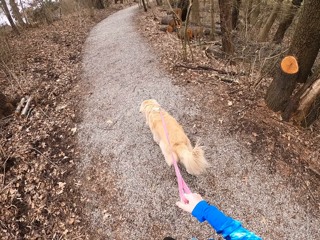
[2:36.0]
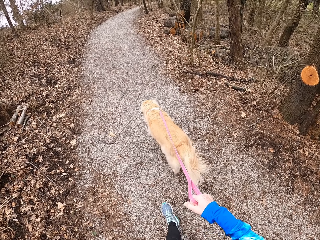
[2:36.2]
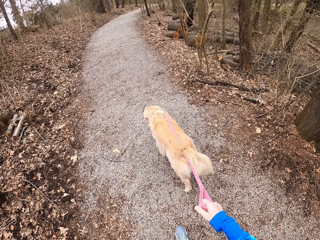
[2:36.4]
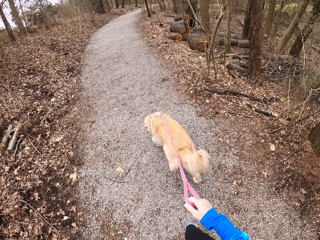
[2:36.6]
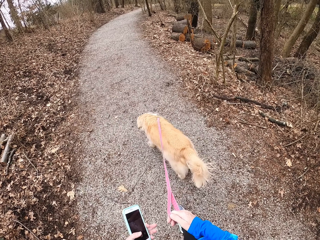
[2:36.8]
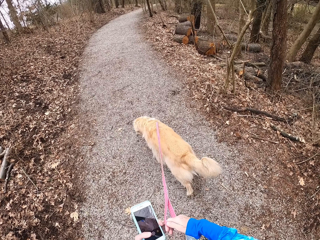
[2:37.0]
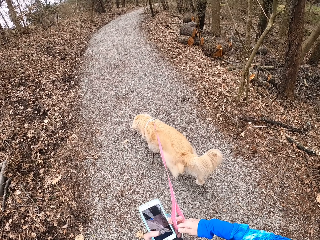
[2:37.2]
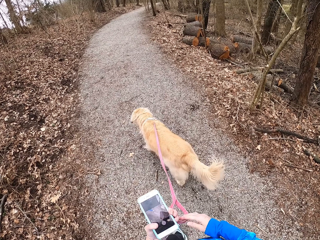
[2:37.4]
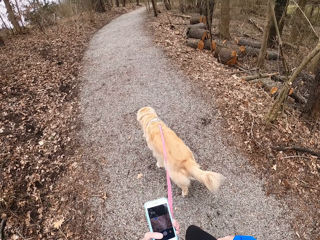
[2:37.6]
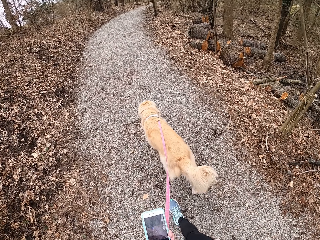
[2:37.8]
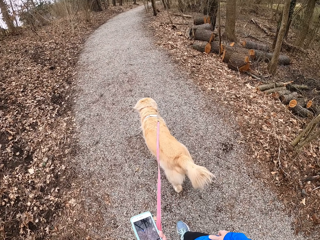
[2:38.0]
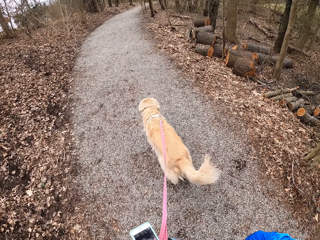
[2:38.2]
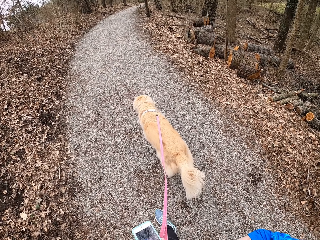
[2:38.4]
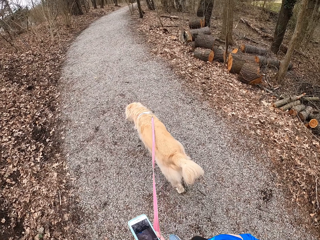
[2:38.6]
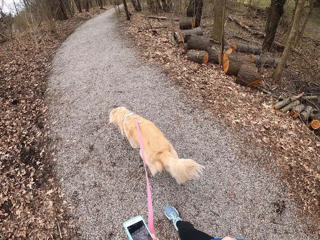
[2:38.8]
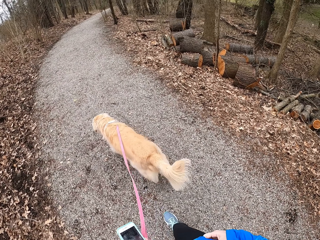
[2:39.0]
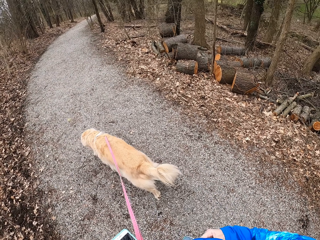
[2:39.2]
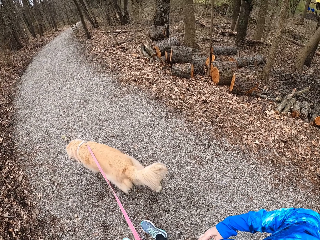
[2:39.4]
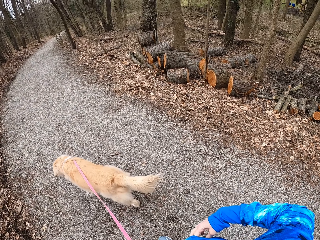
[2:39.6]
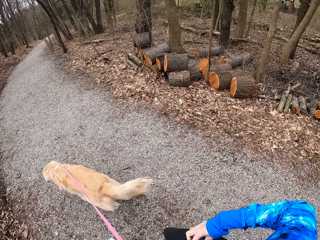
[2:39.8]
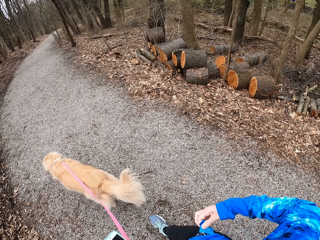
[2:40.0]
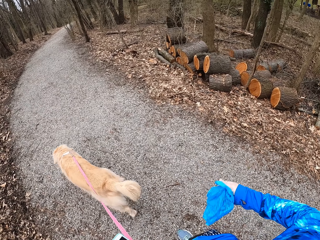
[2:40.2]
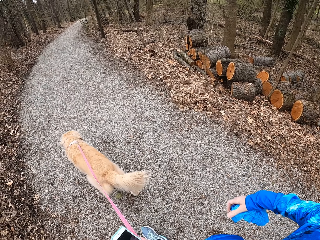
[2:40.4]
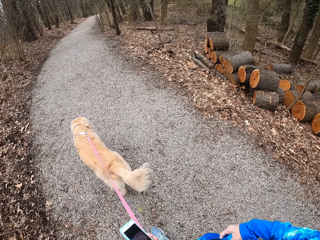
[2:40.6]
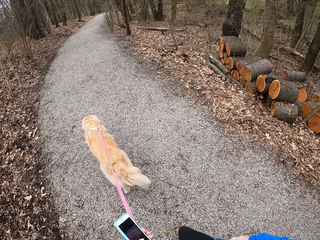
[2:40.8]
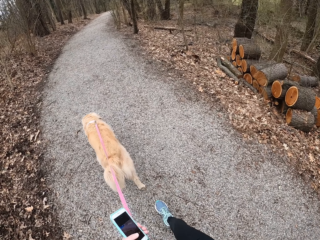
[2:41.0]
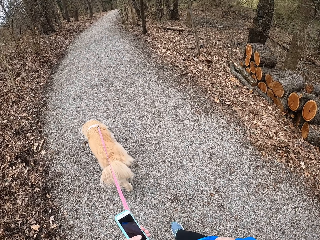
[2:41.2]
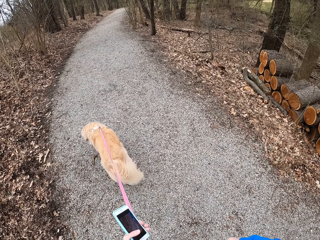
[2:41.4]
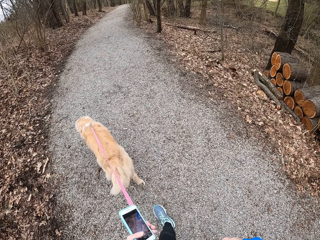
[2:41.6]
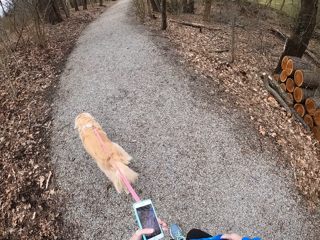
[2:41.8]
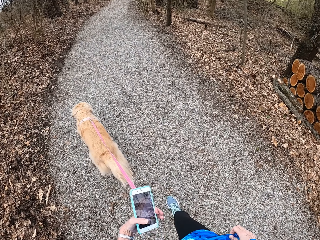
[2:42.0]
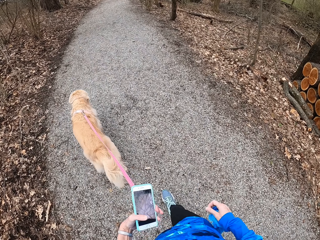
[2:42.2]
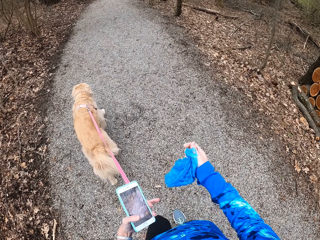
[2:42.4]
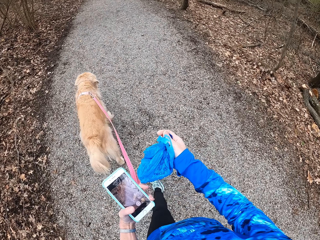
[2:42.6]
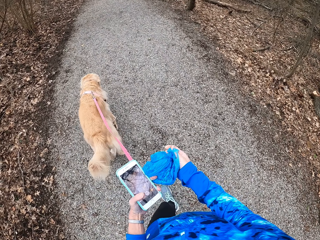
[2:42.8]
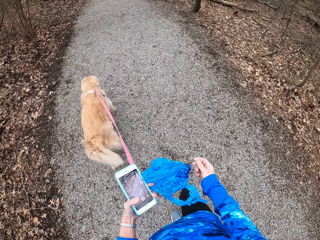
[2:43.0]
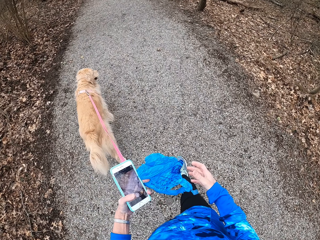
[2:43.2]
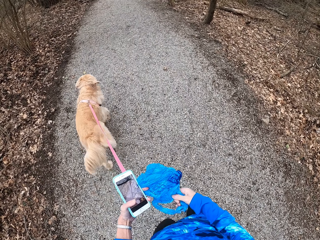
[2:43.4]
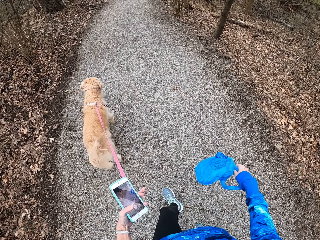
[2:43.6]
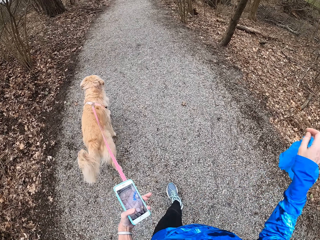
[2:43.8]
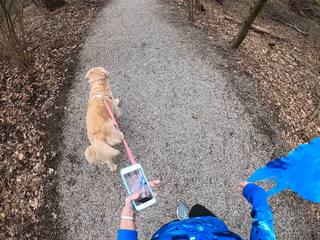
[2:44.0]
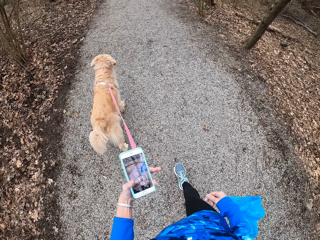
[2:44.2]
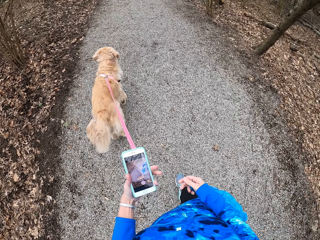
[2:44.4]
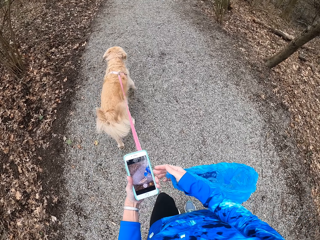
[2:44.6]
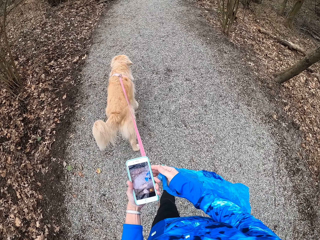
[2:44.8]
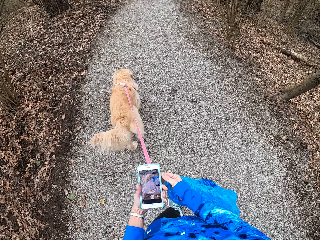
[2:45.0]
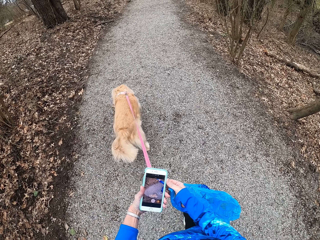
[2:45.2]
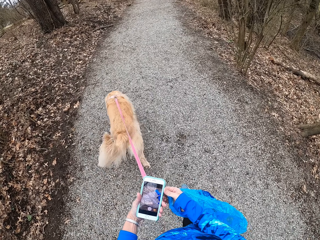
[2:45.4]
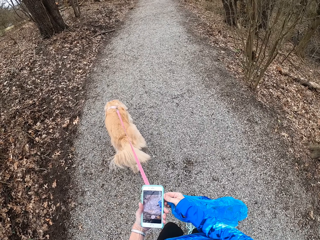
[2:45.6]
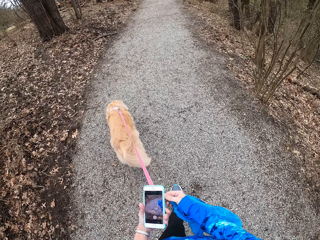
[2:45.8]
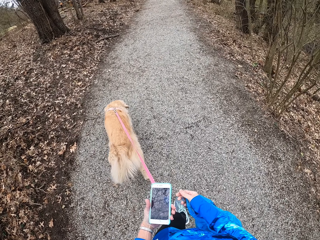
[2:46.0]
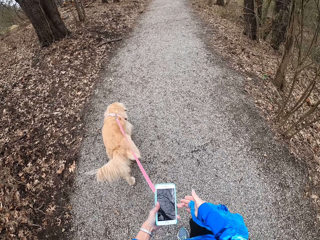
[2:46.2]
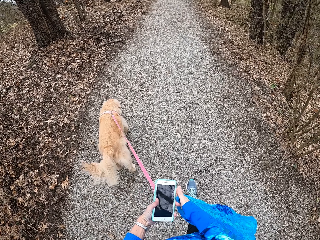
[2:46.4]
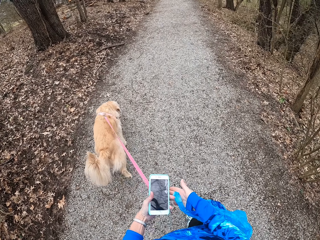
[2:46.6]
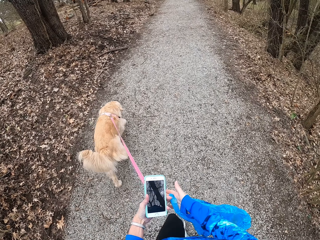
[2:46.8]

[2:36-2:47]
The camera wearer removes a carrier bag from the pocket. They walk on the path.

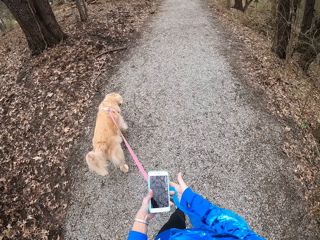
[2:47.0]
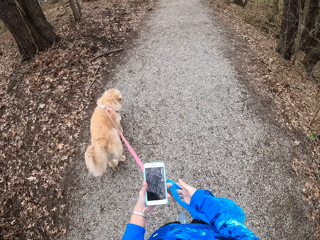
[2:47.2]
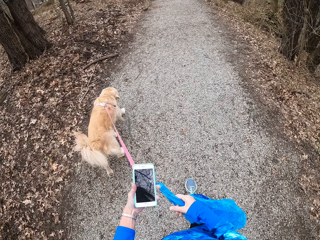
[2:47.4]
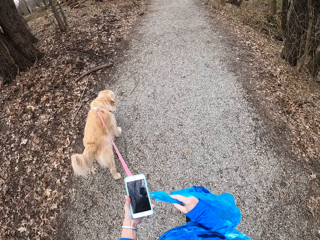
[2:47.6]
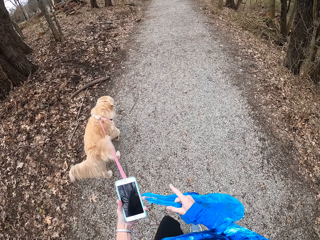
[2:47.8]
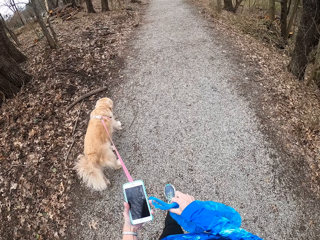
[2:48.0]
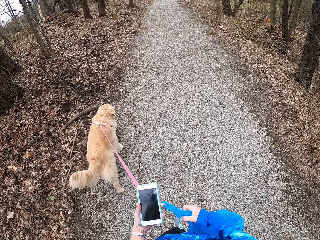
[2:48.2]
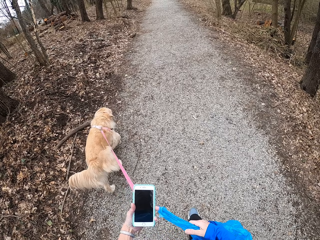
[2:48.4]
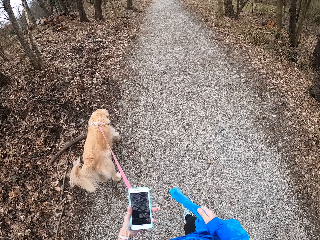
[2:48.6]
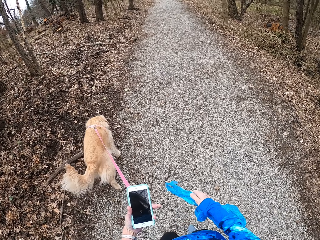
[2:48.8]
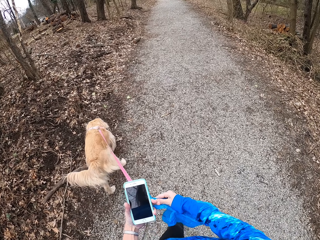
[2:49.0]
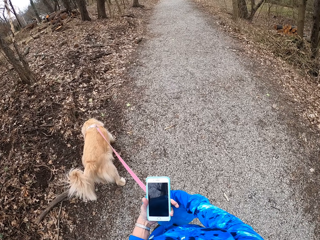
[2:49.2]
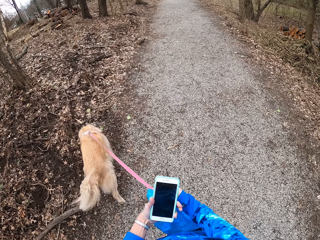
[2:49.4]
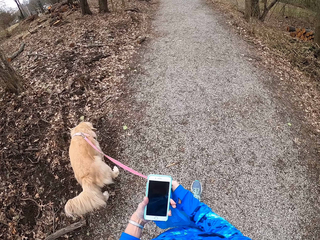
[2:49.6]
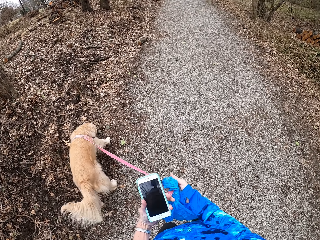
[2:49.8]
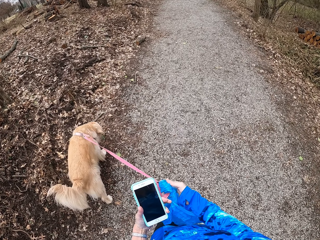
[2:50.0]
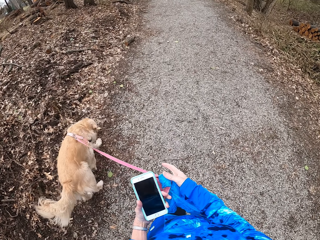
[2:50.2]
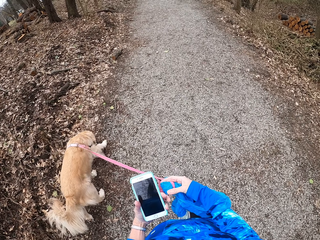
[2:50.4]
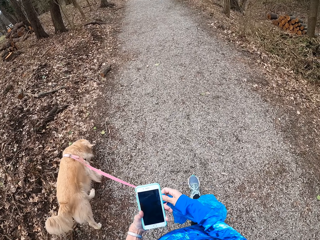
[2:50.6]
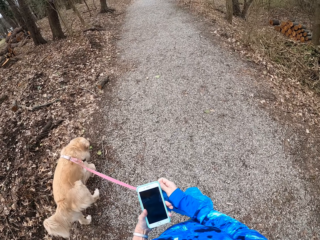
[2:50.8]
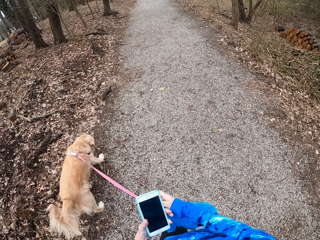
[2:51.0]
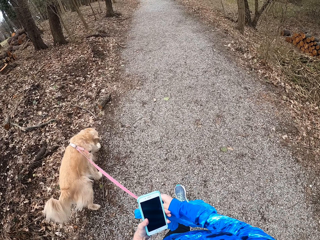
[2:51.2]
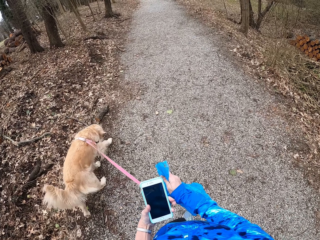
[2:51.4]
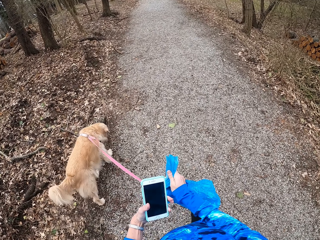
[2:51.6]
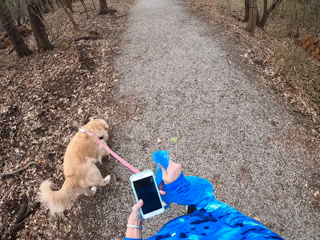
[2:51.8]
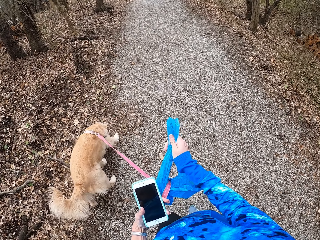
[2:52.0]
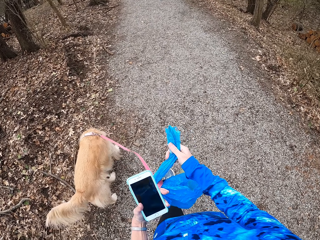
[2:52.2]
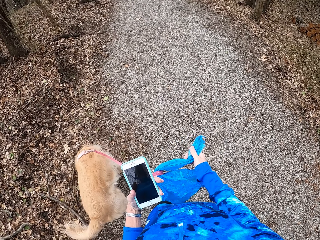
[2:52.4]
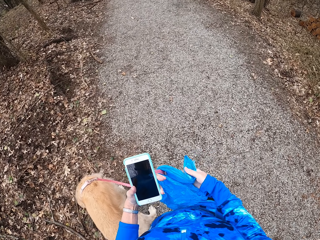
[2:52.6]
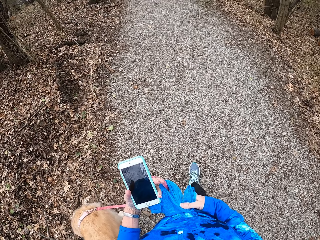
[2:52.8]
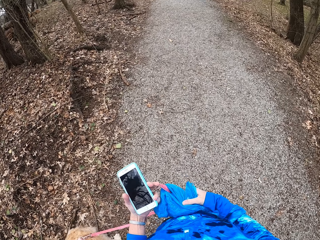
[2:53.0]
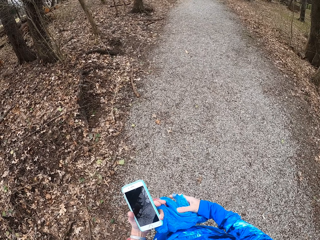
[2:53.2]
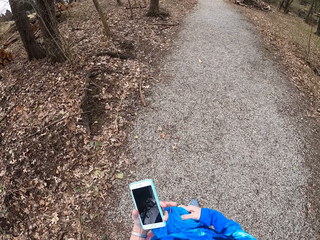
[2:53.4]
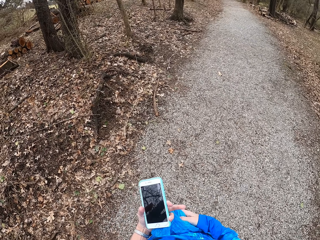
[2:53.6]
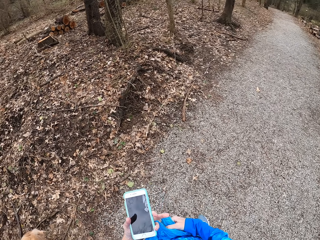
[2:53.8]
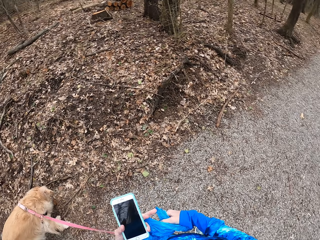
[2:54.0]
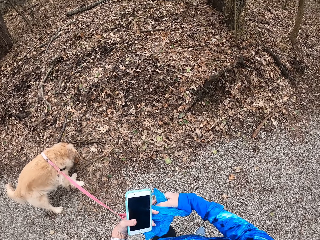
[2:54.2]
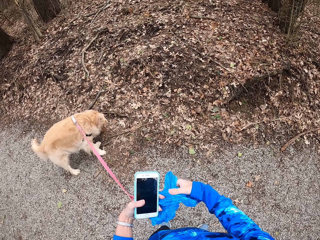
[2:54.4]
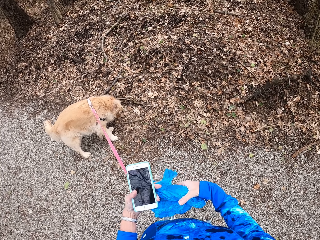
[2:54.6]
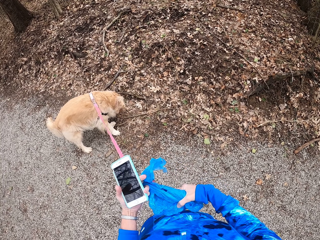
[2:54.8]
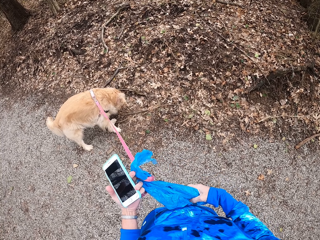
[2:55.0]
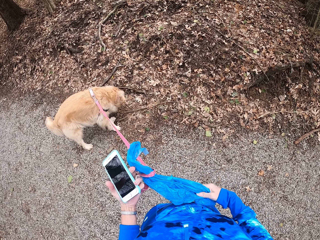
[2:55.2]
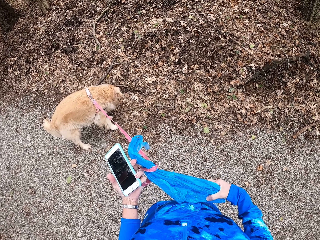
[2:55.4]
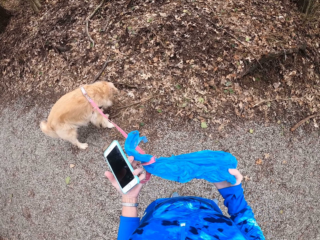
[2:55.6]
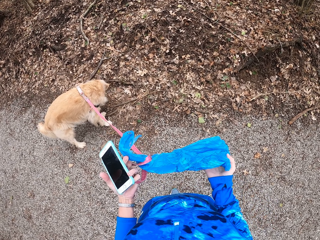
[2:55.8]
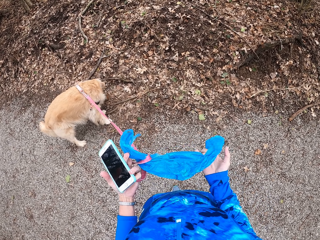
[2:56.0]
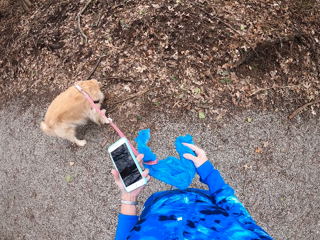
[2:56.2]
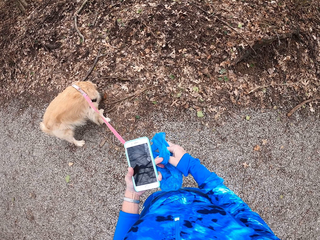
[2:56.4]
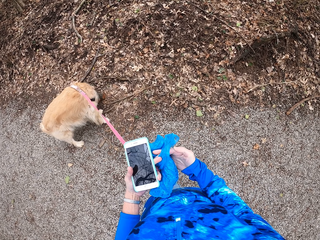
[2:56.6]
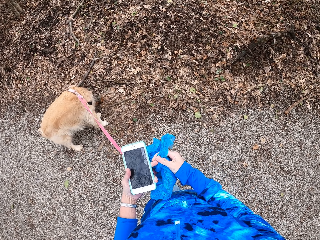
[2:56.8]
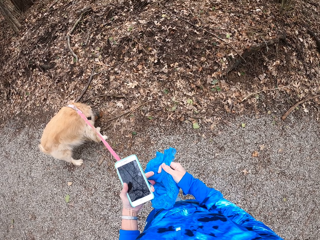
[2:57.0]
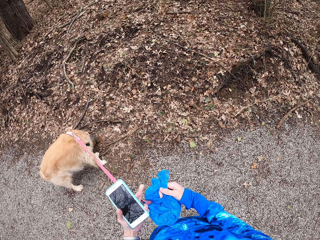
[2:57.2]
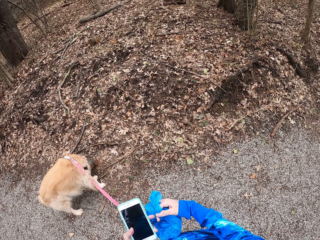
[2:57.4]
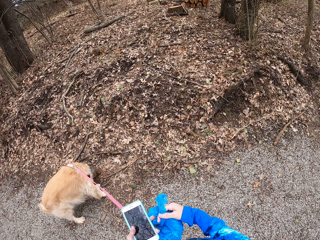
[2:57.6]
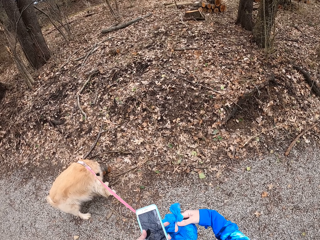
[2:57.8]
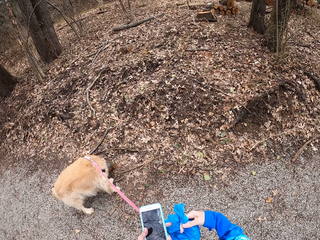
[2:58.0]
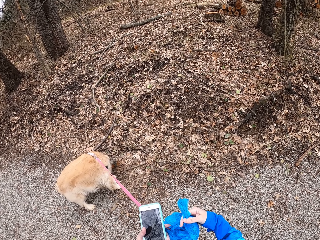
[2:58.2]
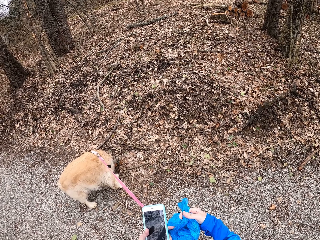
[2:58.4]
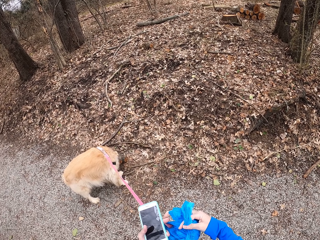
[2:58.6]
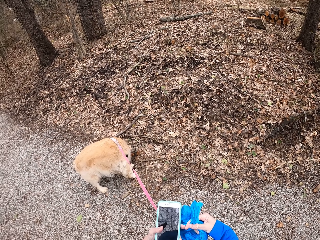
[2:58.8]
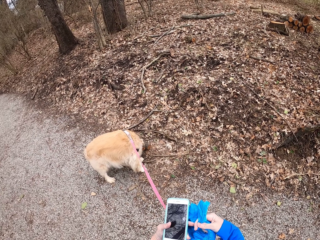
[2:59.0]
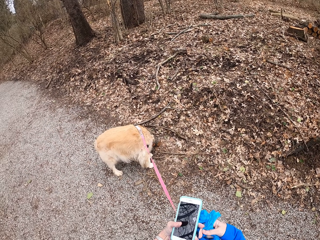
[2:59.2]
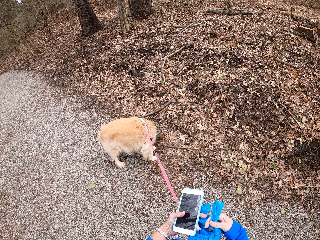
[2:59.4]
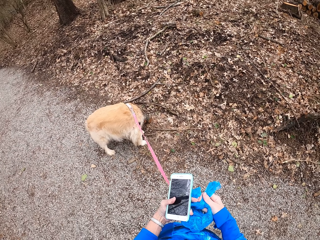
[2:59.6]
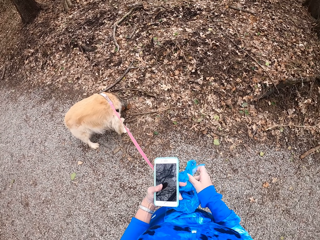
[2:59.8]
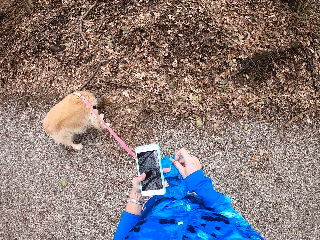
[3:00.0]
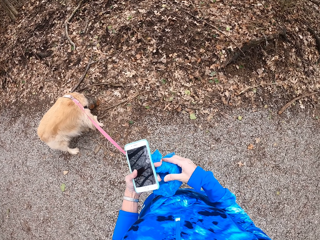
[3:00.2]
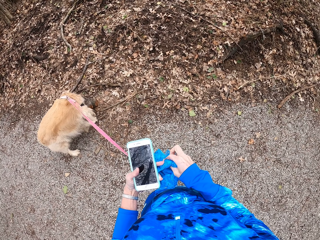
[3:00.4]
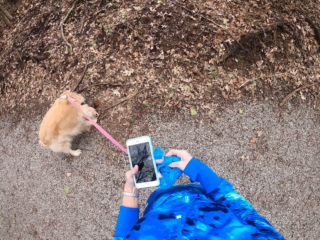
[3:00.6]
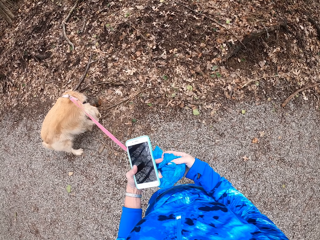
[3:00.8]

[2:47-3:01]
The camera wearer ties the carrier bag on the dog leash. They walk on the path. They stop on the pathway. They tie the carrier bag on the dog leash.
